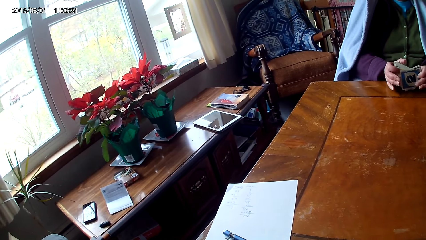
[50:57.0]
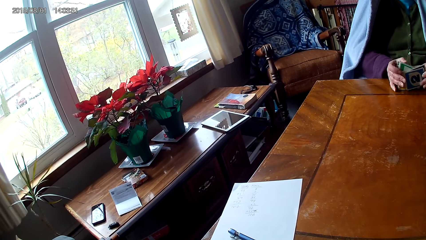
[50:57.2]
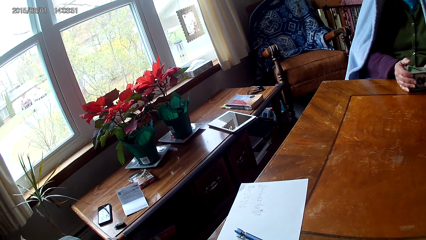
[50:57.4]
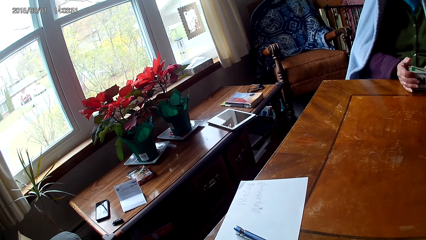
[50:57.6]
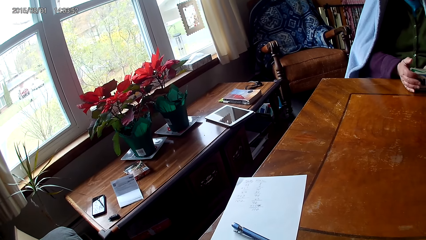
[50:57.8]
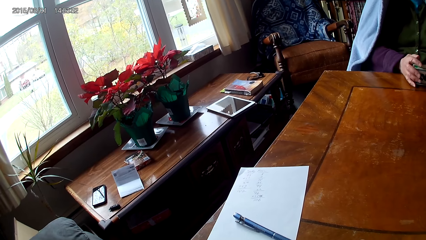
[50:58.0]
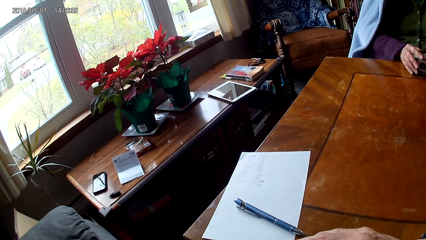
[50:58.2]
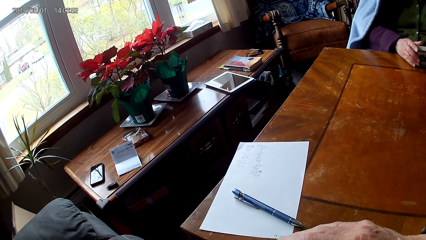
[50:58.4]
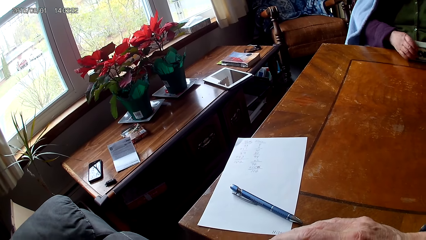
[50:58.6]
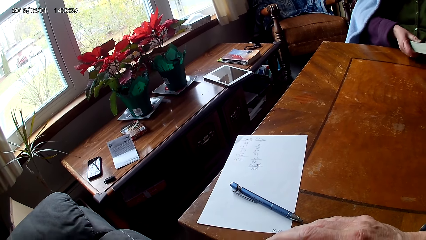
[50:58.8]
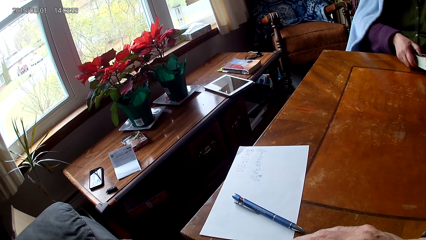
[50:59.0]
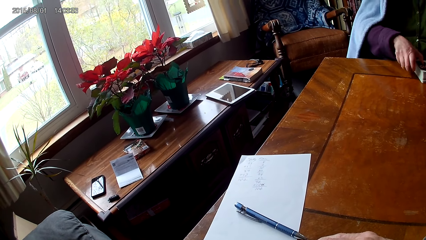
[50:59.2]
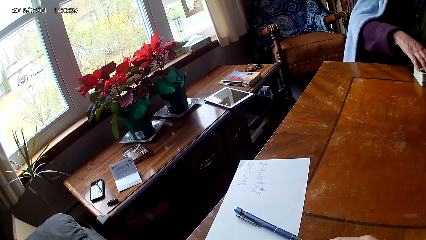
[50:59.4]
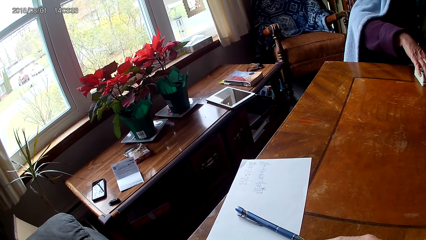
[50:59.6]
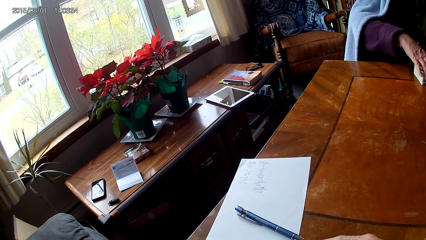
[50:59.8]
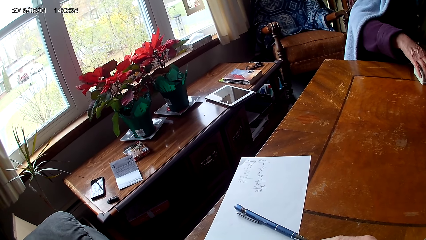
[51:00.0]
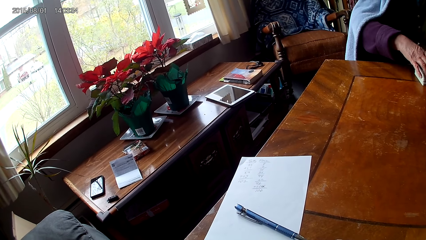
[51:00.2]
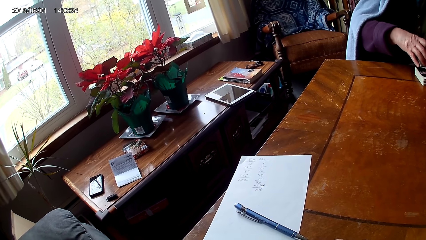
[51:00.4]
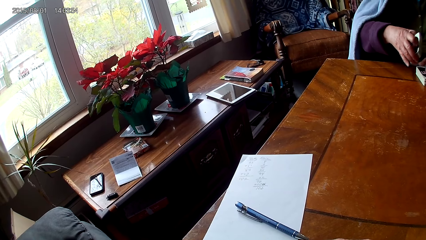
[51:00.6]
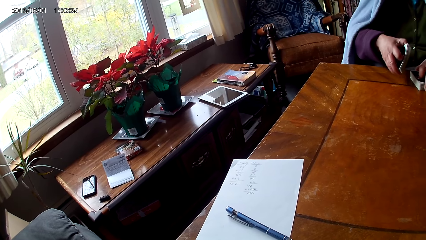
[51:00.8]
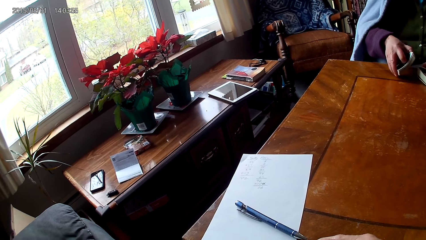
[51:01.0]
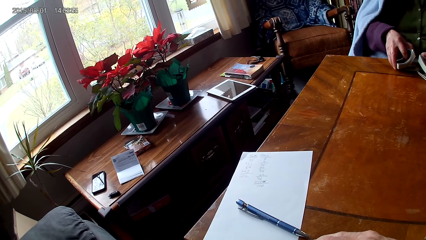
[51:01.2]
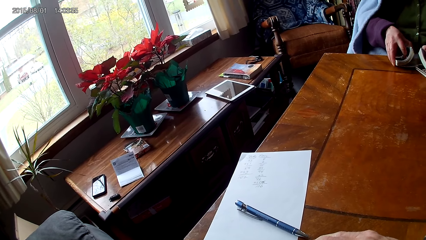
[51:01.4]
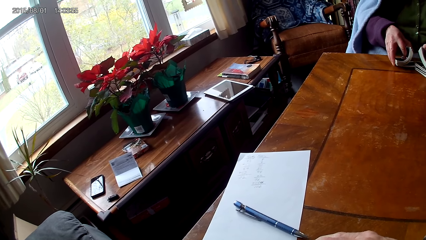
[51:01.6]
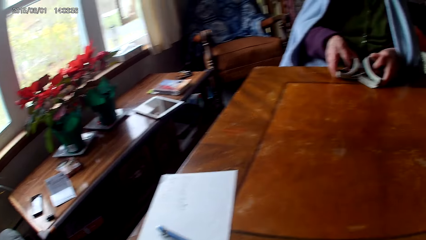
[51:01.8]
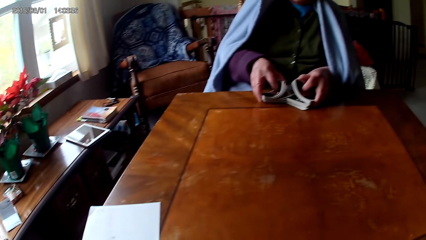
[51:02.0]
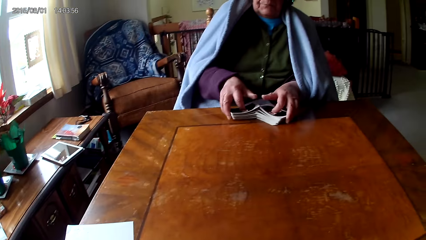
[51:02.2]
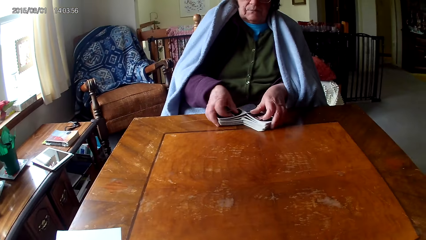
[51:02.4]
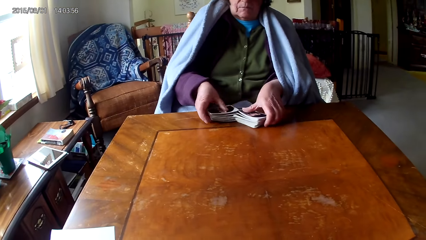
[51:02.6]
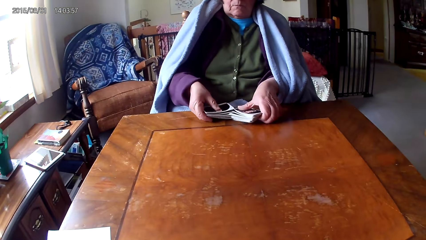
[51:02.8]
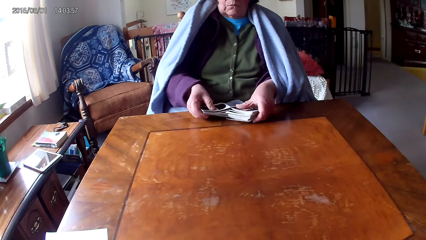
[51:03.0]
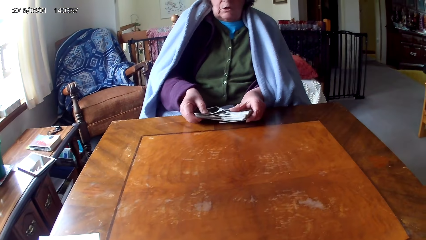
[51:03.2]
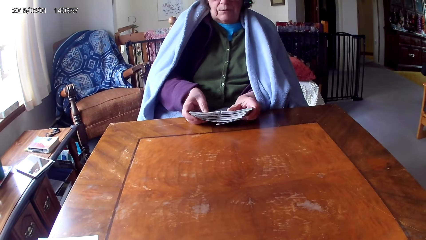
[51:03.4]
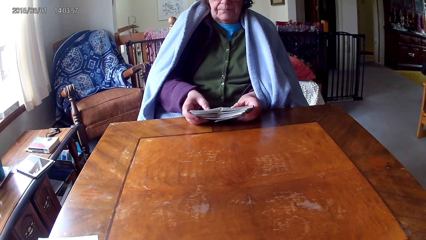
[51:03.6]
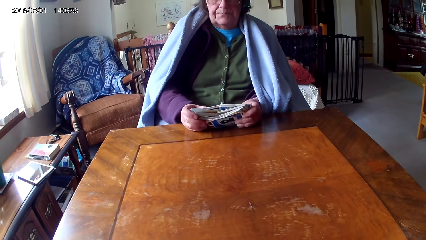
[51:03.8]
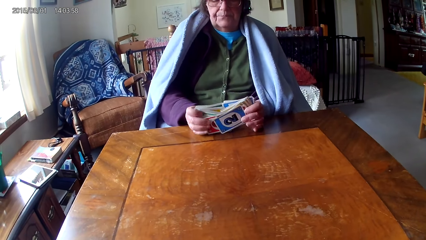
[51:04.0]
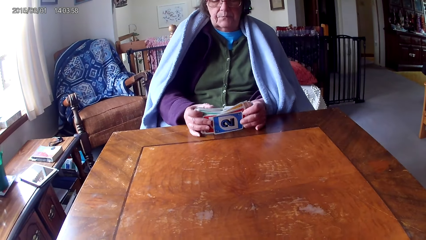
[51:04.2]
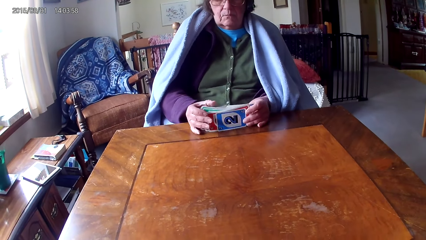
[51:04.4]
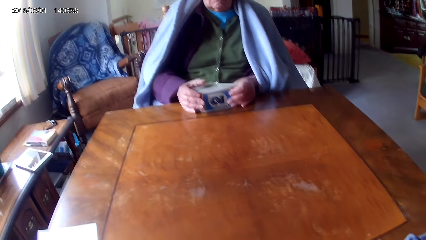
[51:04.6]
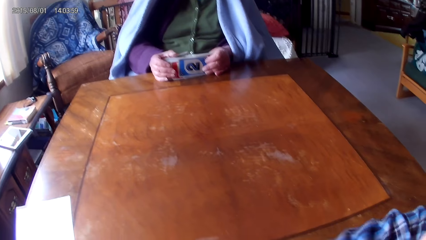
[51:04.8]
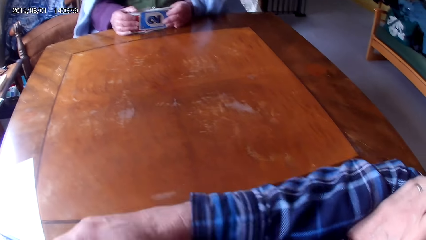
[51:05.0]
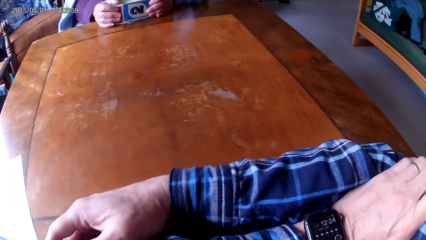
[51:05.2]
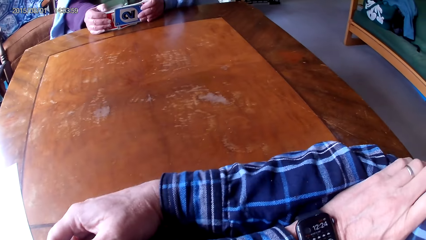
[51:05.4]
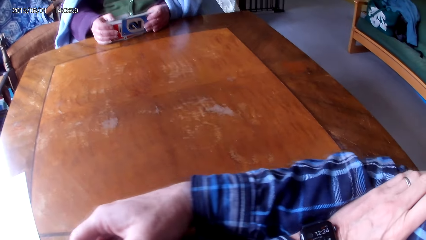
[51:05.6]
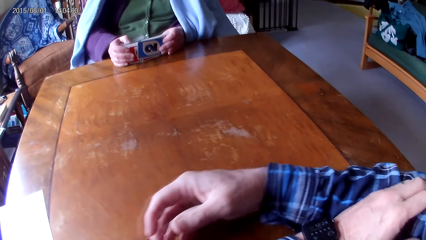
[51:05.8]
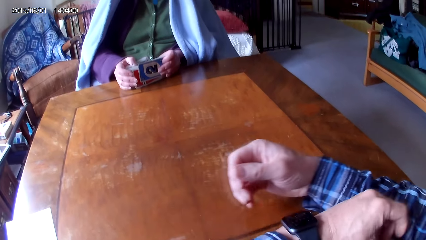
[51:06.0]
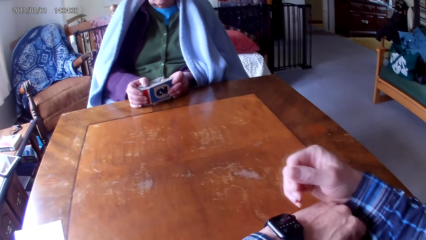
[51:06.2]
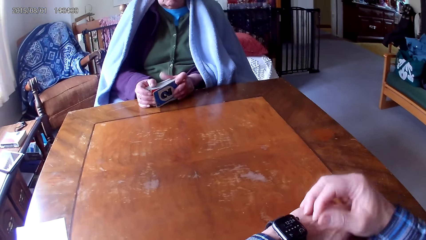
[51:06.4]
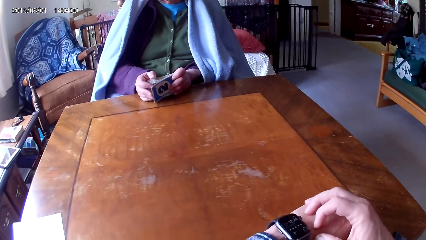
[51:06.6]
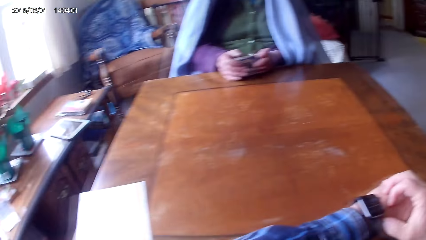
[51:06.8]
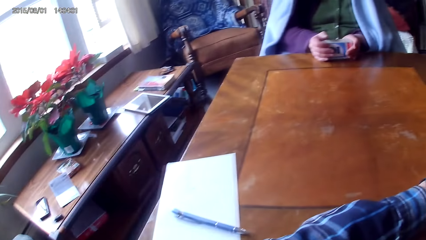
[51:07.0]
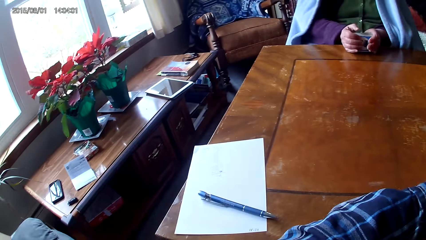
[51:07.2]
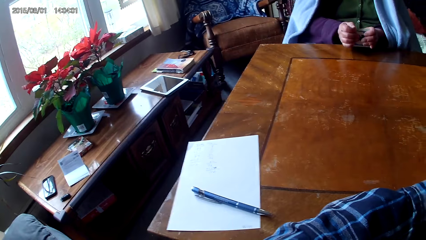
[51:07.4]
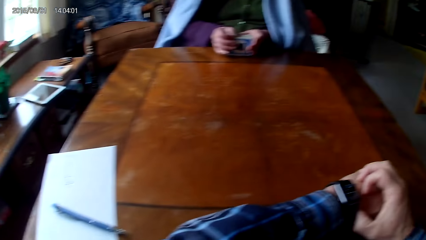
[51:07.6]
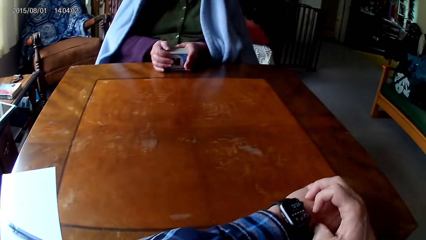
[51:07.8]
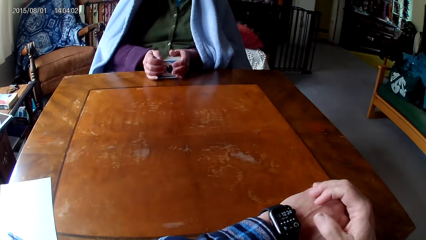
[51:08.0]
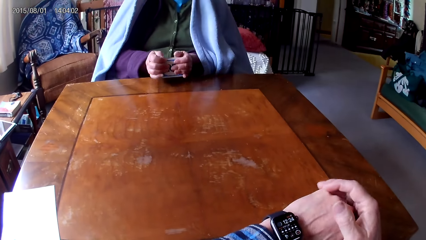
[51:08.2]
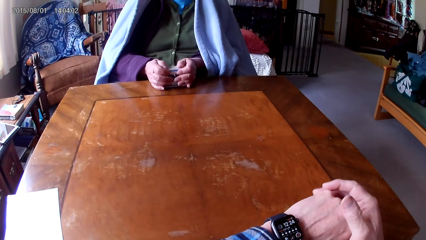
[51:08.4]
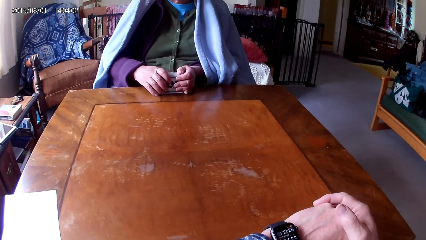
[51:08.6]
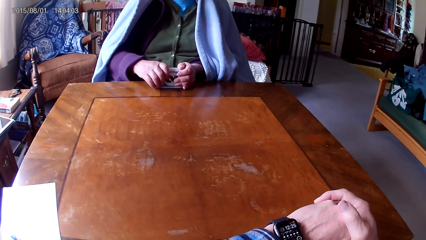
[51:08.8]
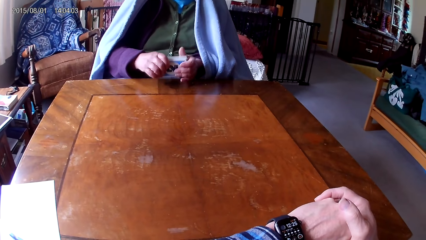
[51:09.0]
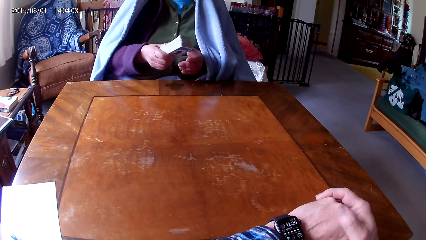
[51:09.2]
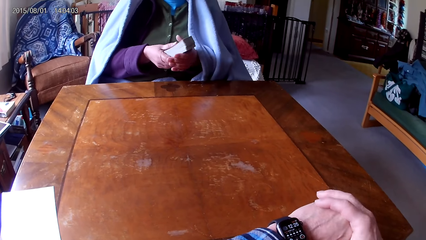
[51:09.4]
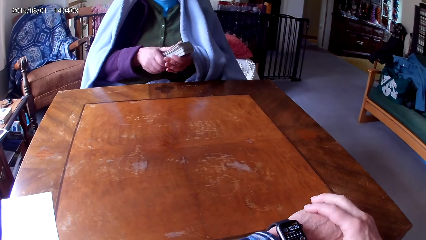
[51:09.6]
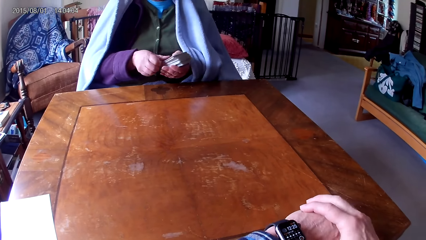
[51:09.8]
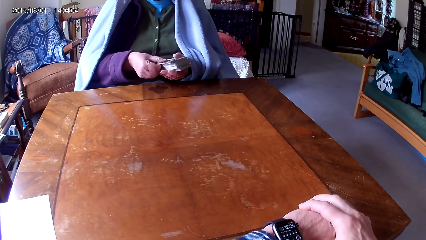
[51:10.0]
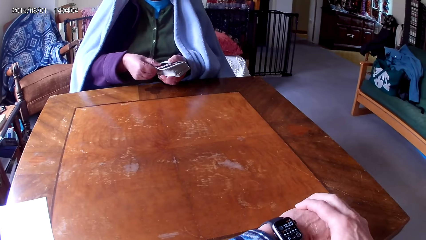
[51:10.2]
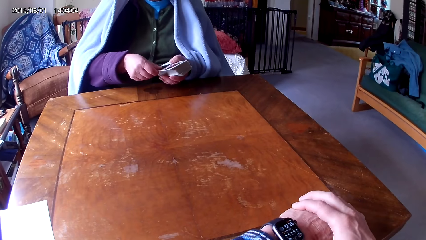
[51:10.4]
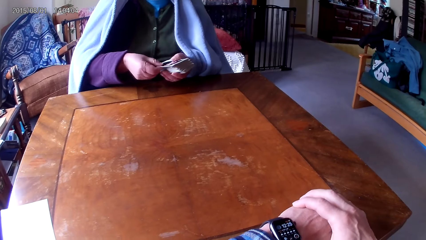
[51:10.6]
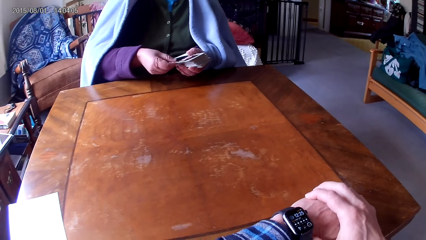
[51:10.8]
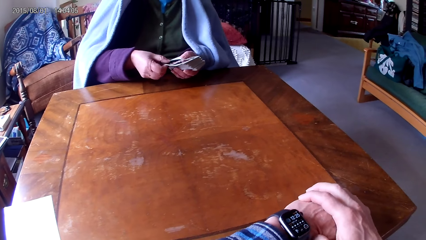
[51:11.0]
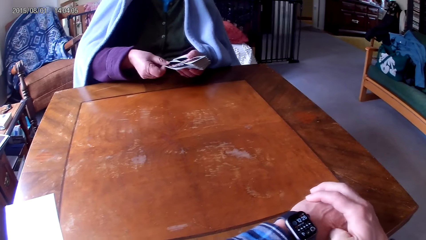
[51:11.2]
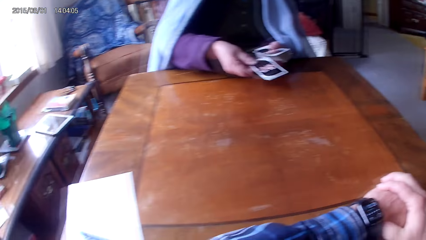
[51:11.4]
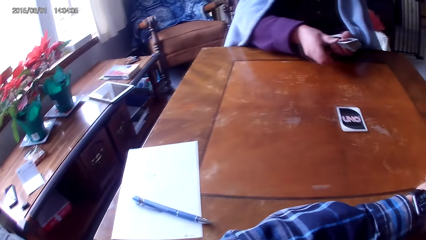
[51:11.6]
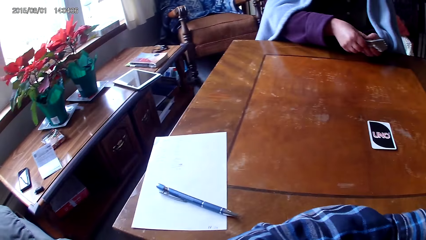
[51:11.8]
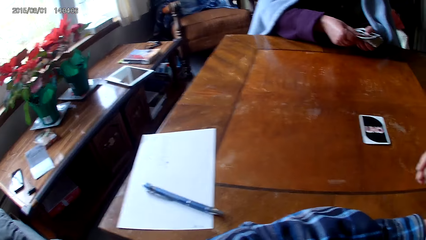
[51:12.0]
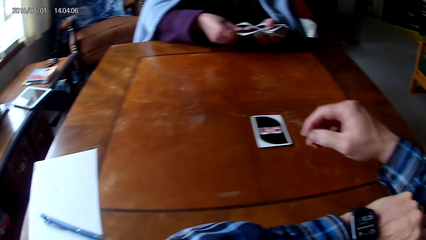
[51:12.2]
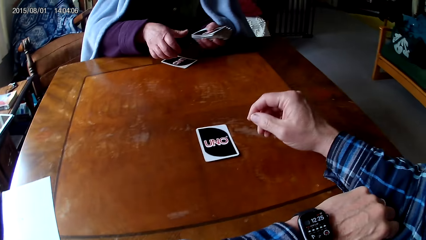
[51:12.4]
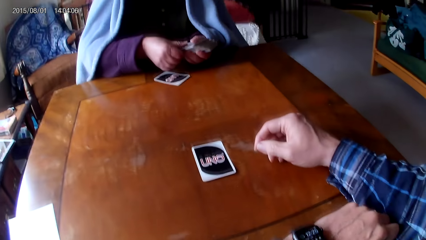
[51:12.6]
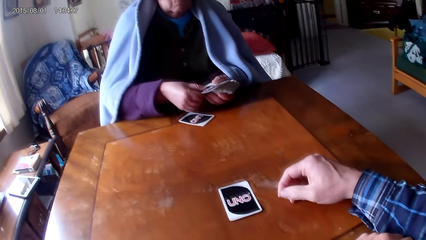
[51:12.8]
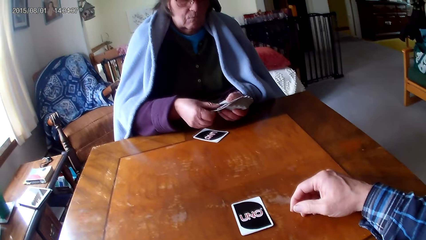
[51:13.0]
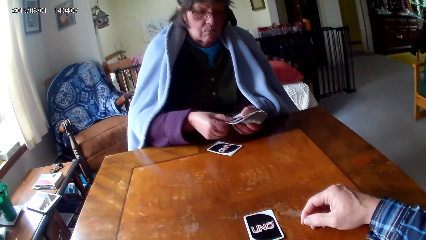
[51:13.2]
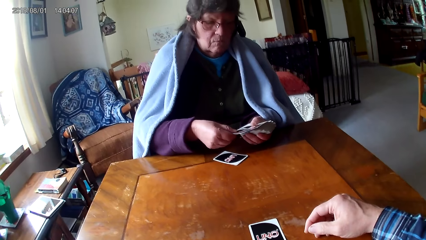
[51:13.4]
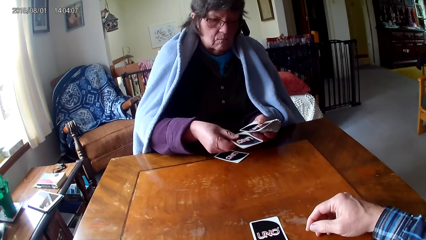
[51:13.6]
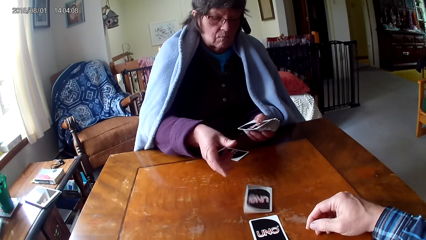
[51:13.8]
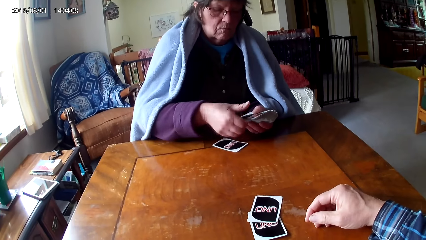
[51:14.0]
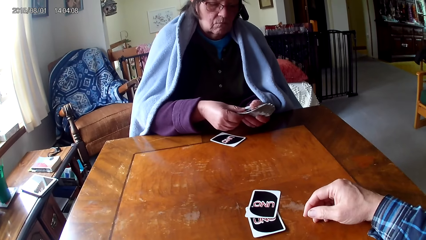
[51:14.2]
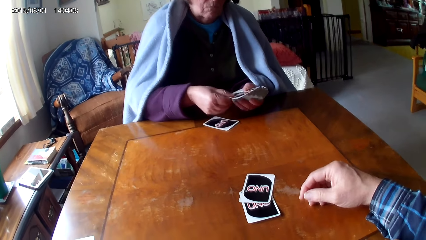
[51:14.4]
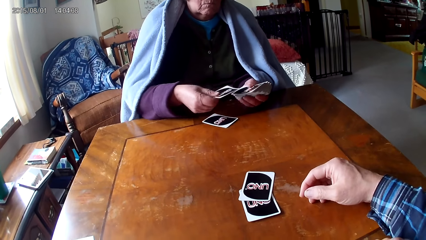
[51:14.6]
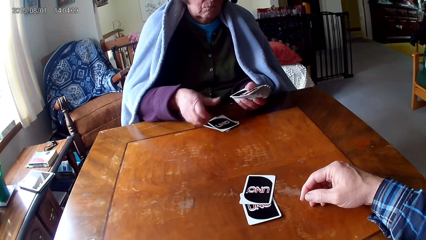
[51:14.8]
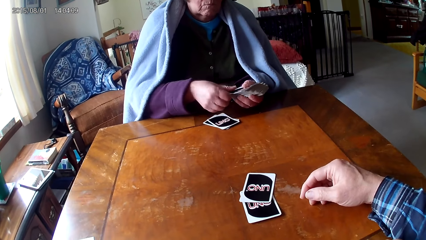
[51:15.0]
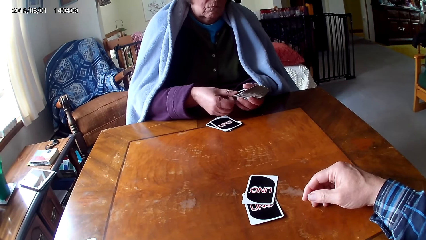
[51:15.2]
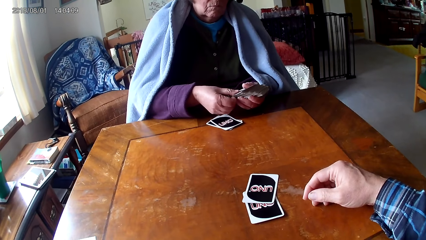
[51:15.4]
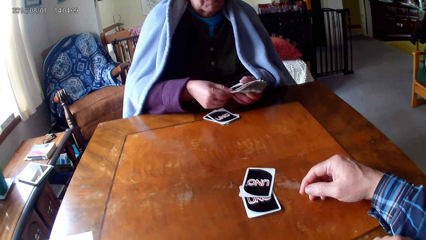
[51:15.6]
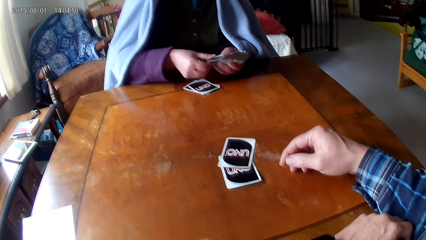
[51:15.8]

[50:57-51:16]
The camera wearer looks around. They look at a woman arrange the cards. They stare at the wrist watch. The woman distributes the cards. The camera wearer looks at the woman arrange the cards on the table.
